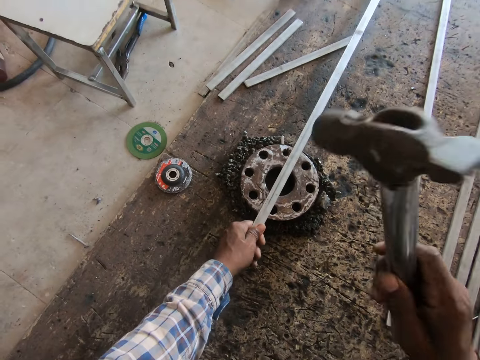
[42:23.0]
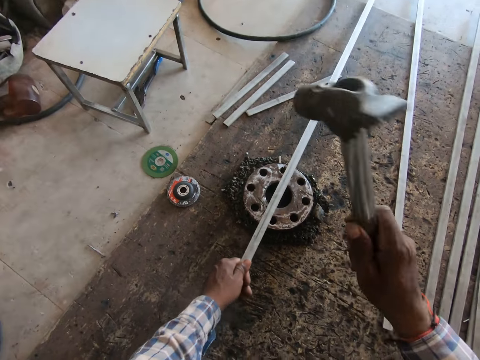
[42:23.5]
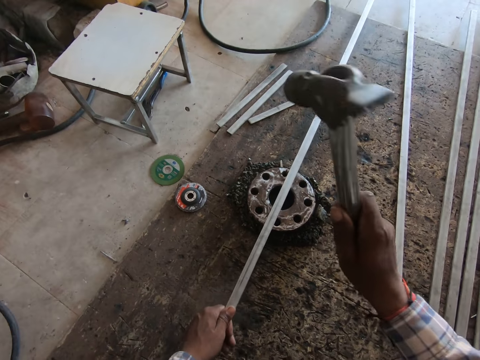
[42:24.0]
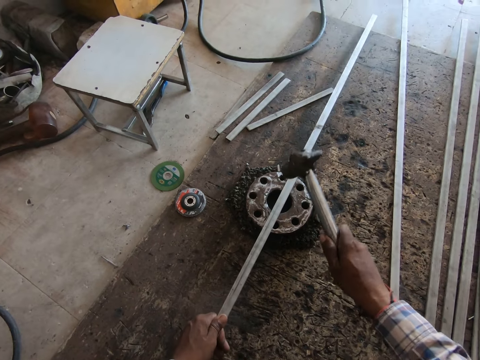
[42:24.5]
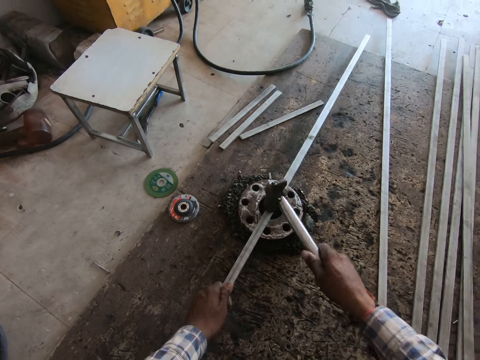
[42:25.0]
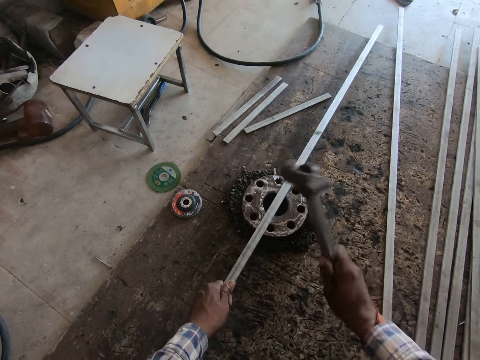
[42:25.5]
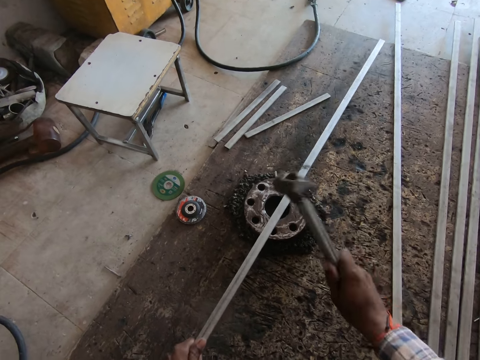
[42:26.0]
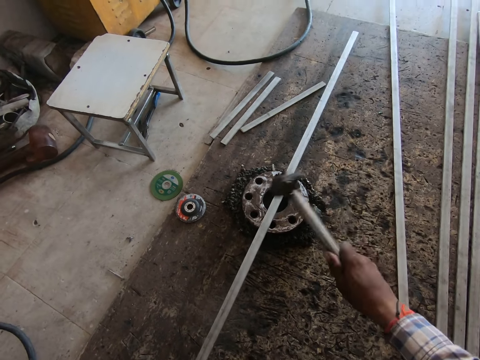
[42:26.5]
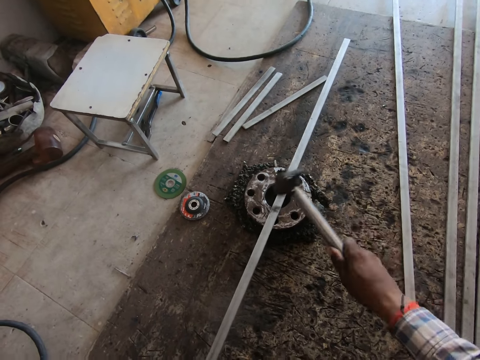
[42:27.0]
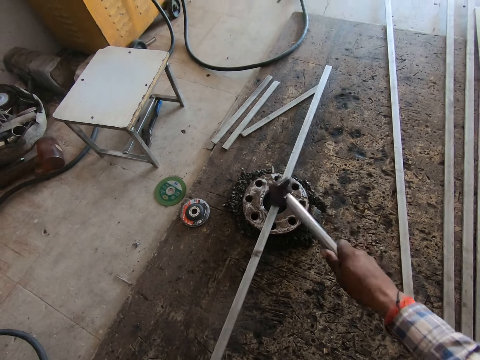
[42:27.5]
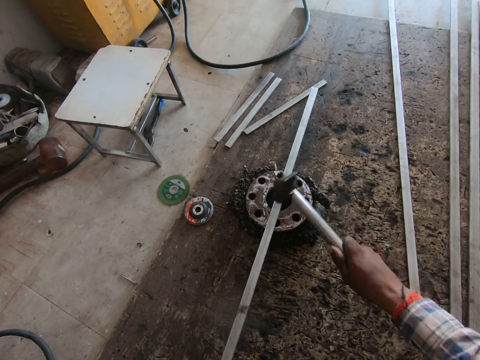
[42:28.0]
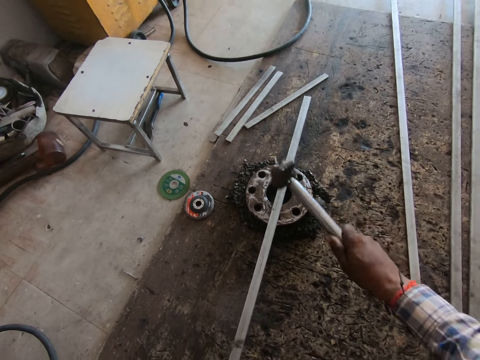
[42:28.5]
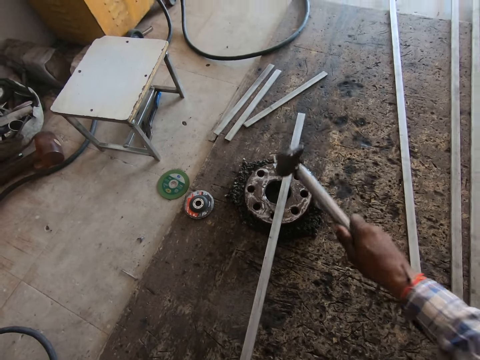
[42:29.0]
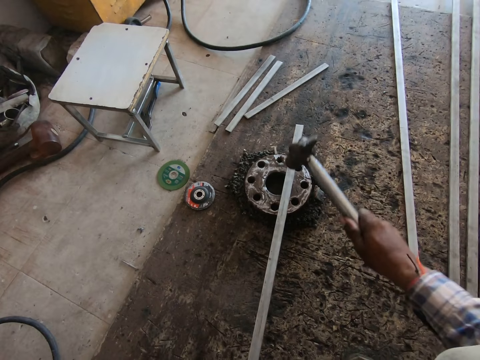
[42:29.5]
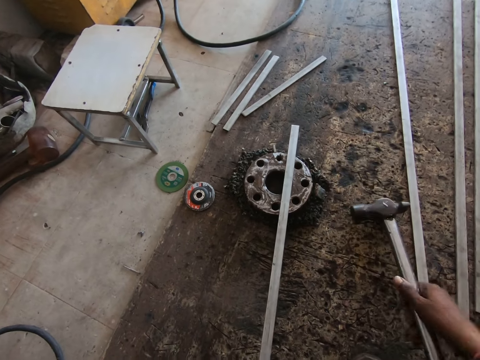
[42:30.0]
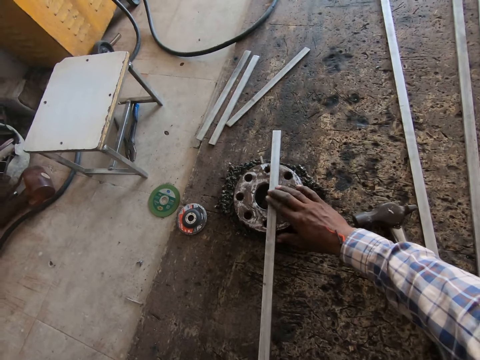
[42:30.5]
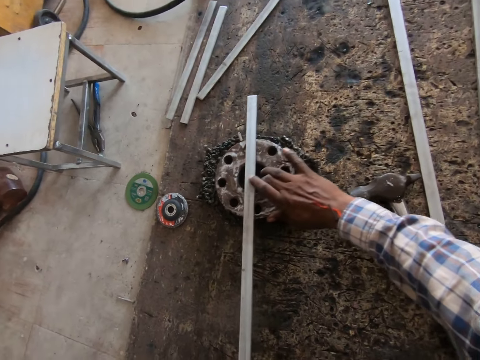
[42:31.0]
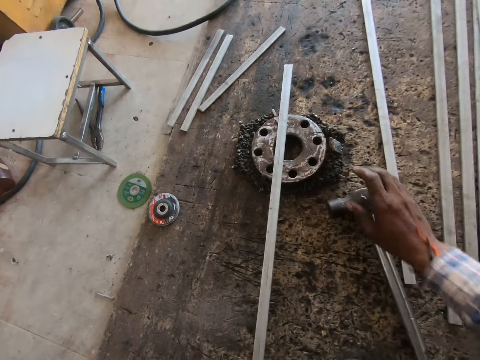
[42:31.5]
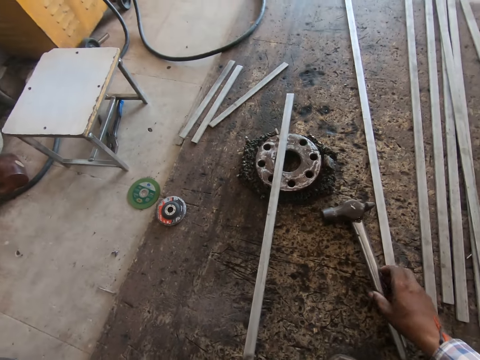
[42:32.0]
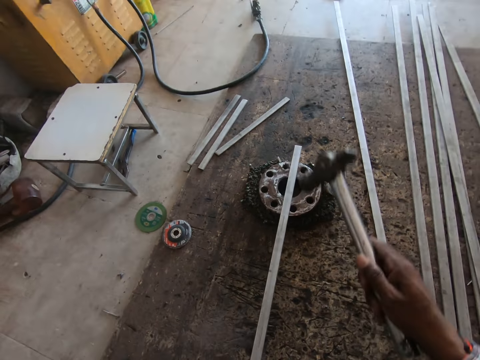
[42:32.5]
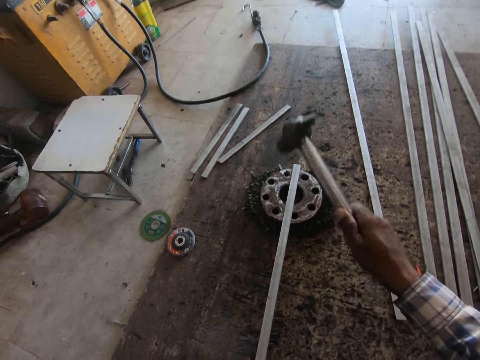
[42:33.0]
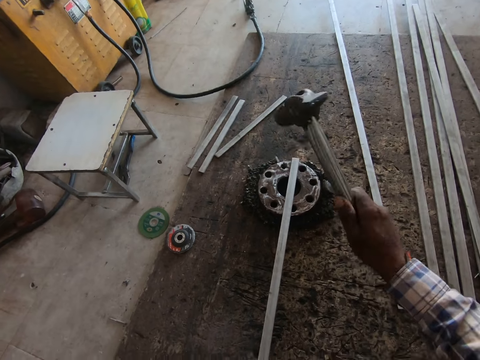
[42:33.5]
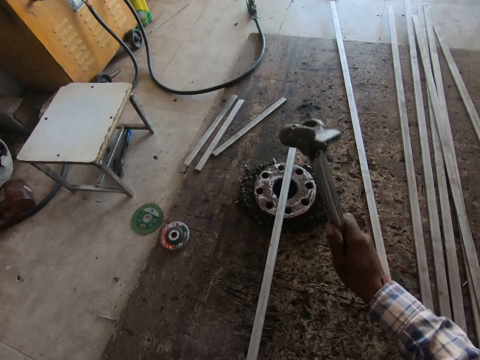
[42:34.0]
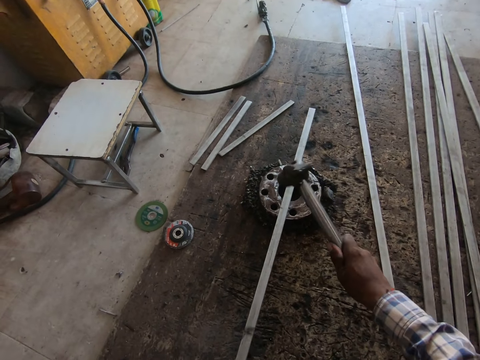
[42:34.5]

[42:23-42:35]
The camera wearer picks up a hammer. They hit the metal with the hammer. They drop the metal on the floor. They move the metallic stand on the floor and push a metal bar away. They lift the hammer on the floor. They hit the metal with the hammer.

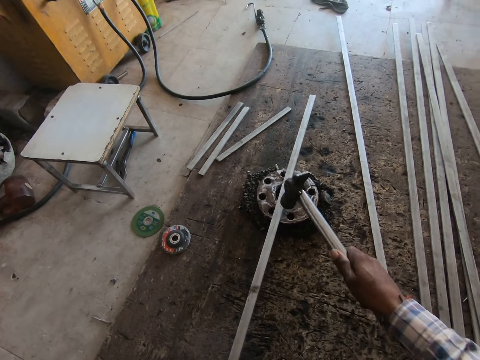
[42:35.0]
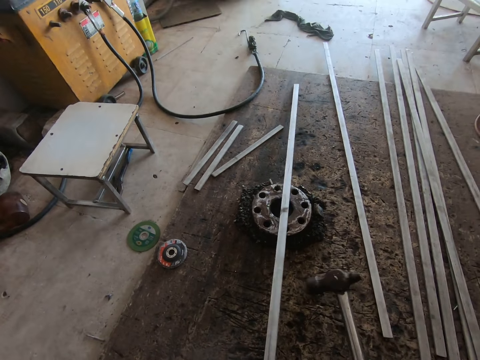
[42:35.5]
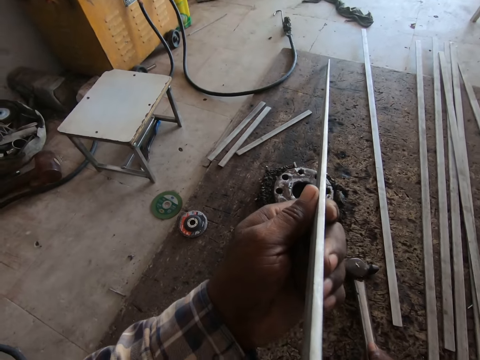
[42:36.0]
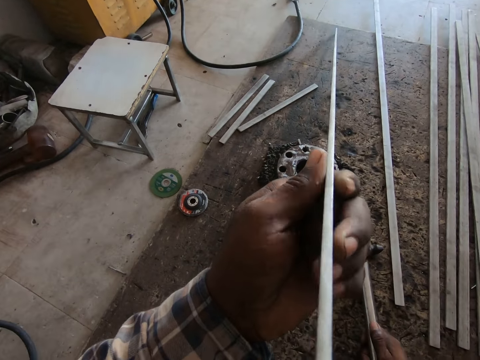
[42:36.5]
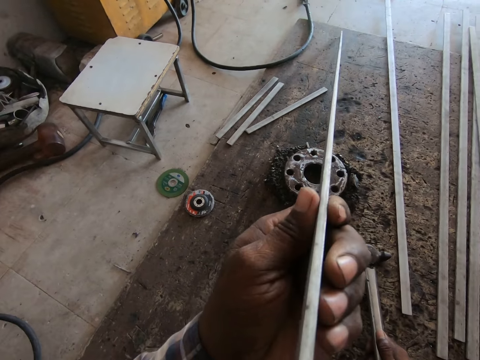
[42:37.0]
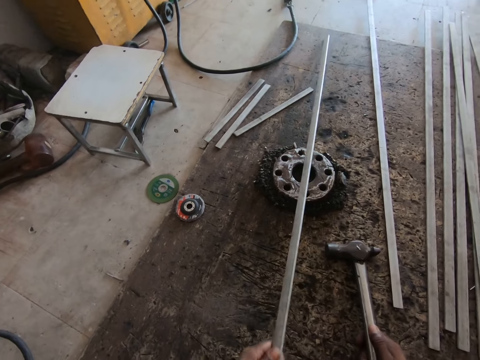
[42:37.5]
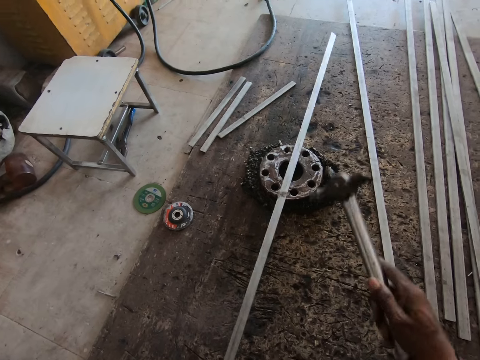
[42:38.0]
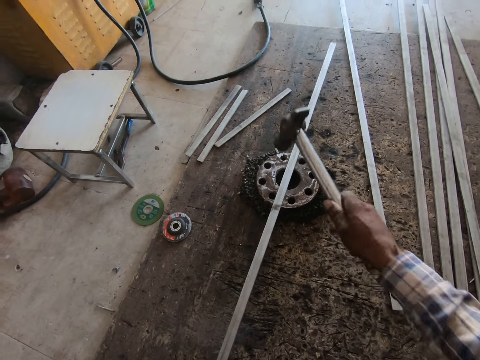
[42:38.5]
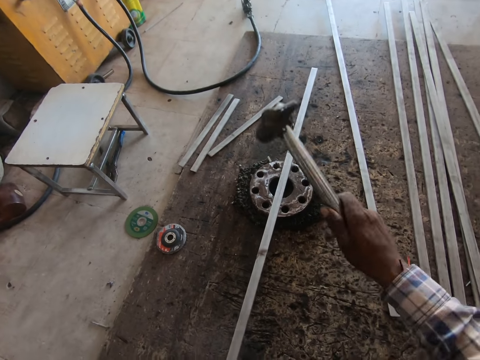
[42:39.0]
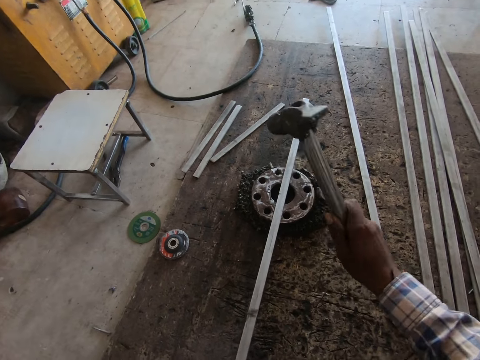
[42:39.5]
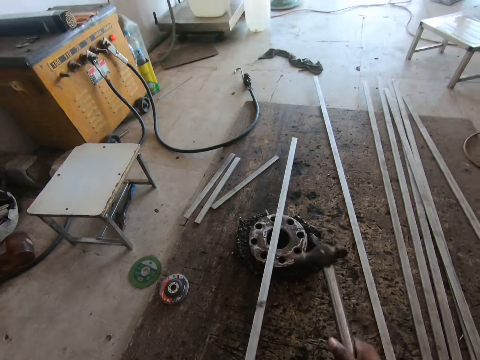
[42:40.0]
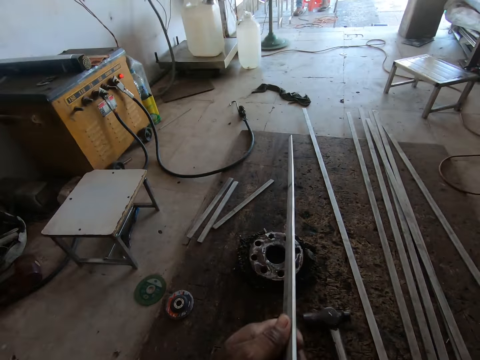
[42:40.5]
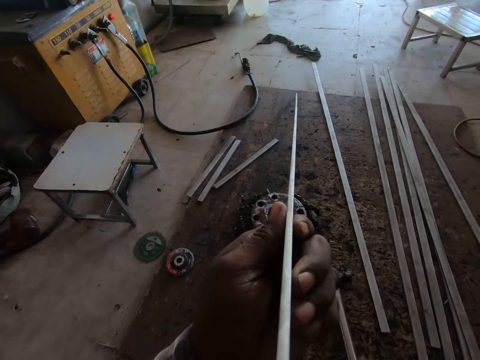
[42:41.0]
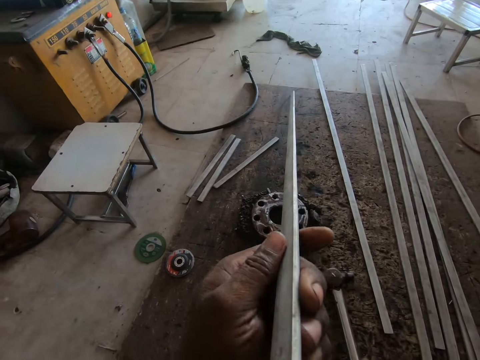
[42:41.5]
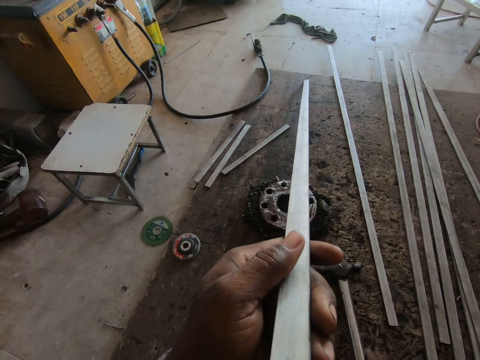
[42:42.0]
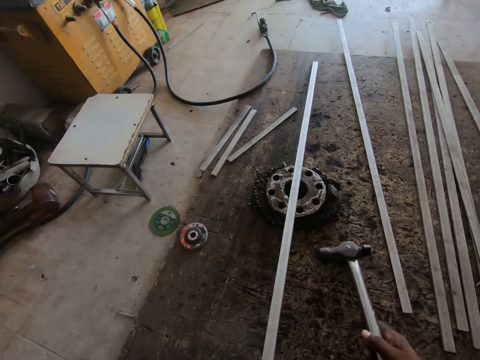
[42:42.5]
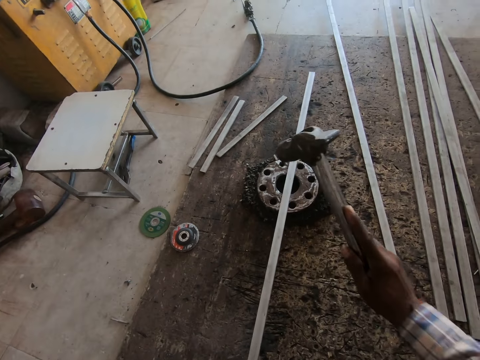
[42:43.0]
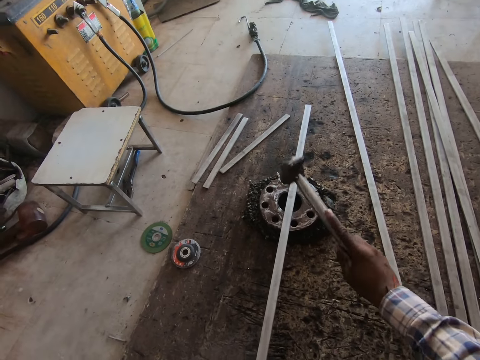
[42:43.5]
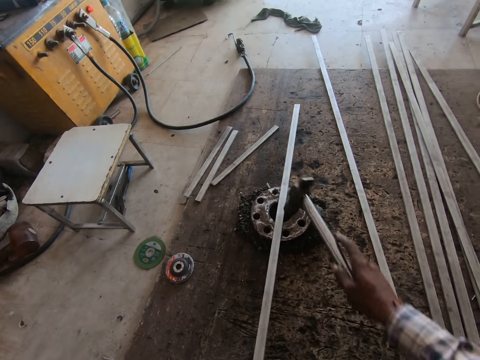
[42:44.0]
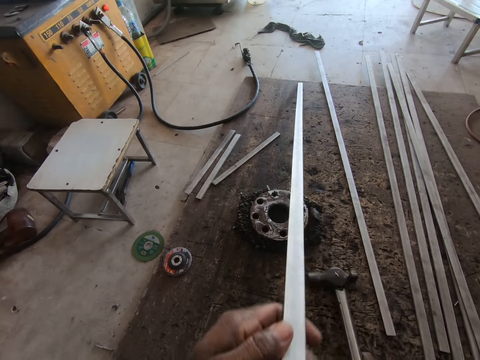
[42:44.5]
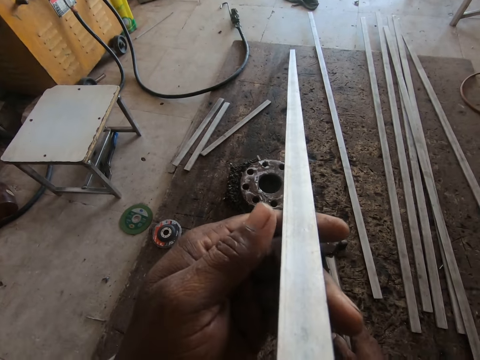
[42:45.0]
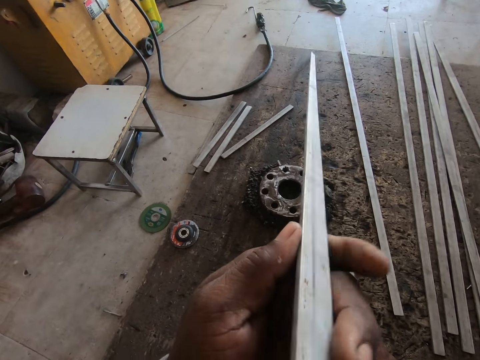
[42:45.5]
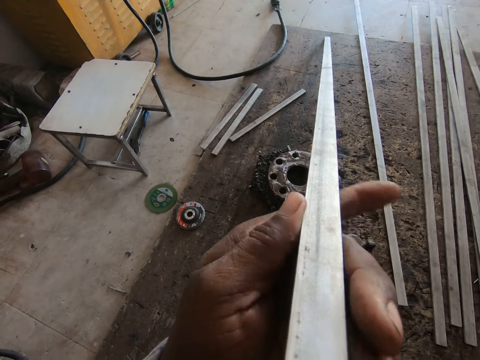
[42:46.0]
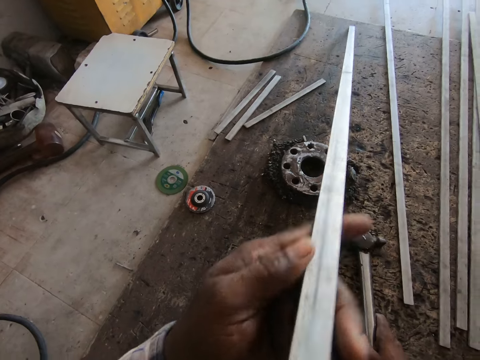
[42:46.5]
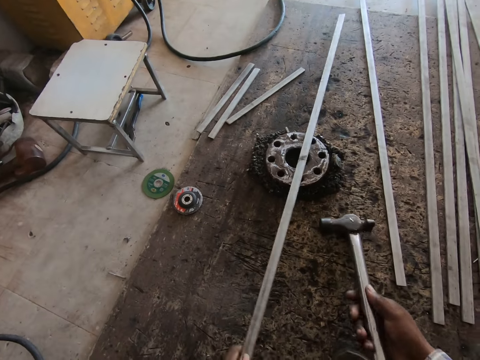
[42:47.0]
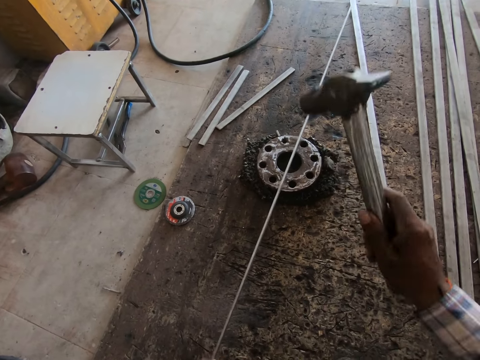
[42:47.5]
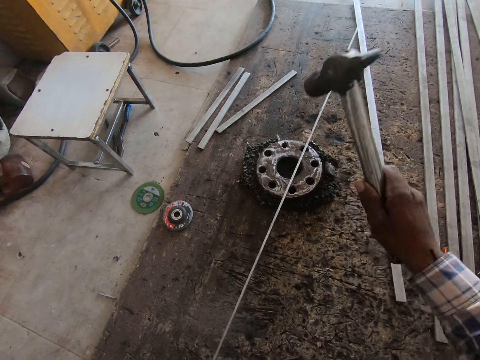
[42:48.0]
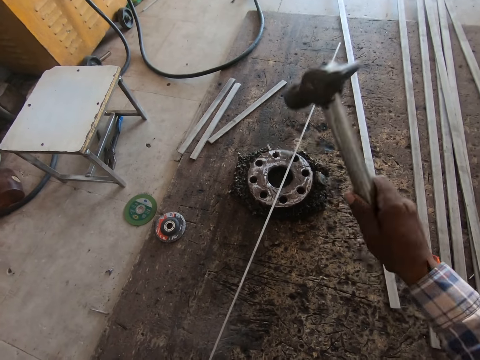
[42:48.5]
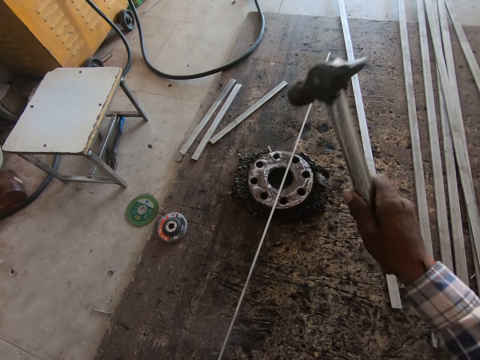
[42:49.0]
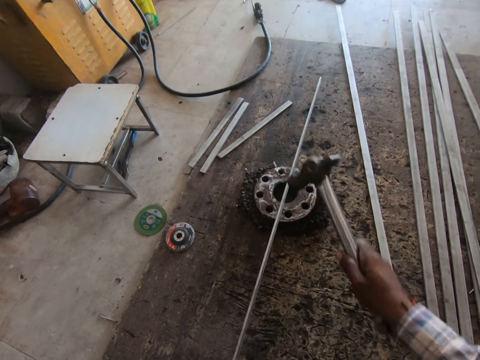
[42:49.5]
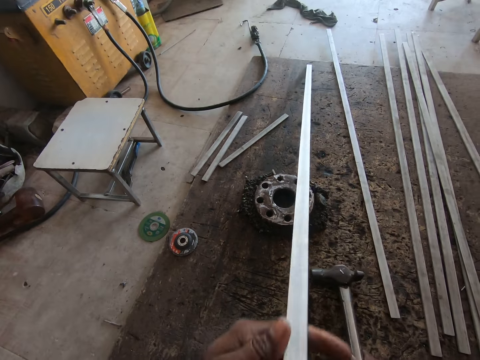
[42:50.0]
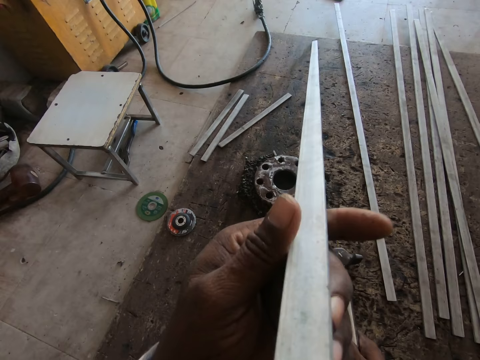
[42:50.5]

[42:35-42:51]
The camera wearer puts down the metal bar. They look at the metal bar. They pick up a hammer. They hit the metal with the hammer. They pick up the hammer. They look at the metal bar. They hit the metal with the hammer. They put down the metal bar. They look at the metal bar. They pick up the hammer. They hit the metal with the hammer.
